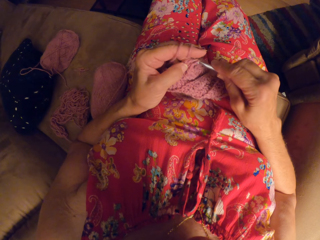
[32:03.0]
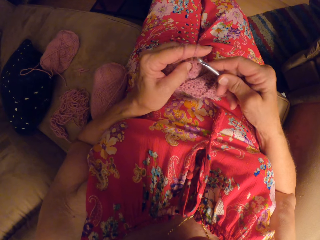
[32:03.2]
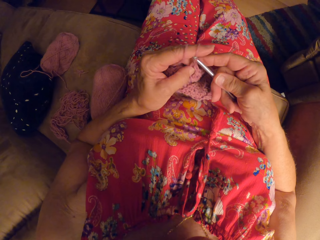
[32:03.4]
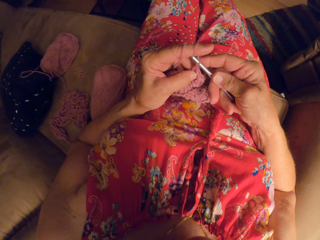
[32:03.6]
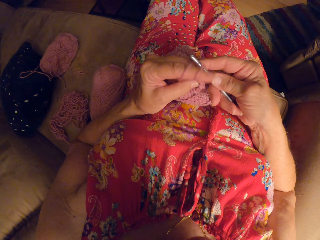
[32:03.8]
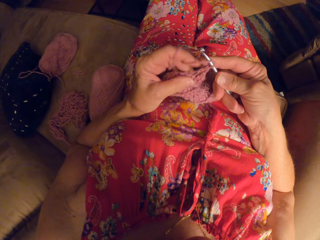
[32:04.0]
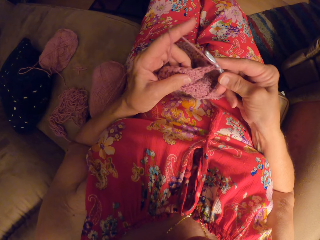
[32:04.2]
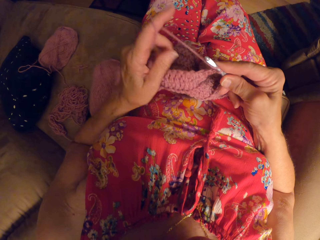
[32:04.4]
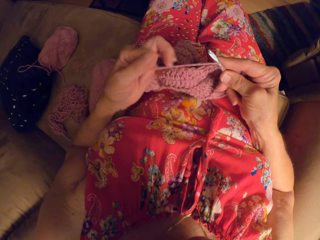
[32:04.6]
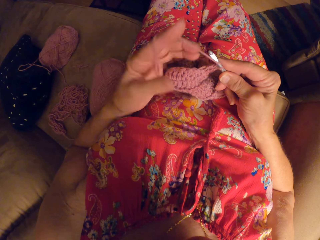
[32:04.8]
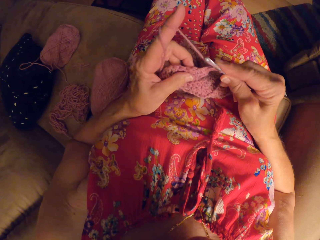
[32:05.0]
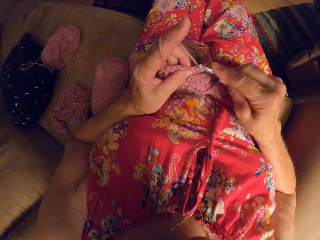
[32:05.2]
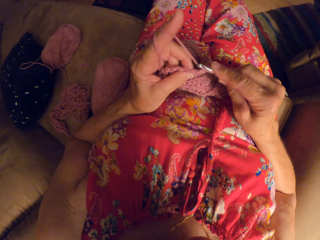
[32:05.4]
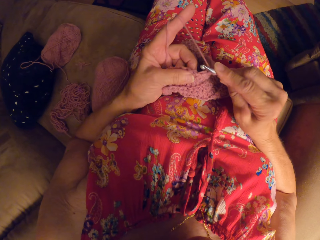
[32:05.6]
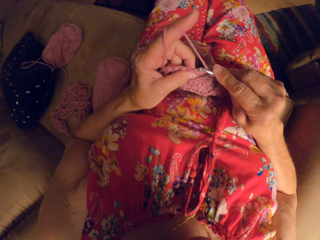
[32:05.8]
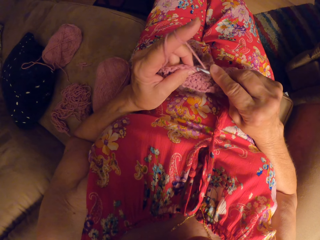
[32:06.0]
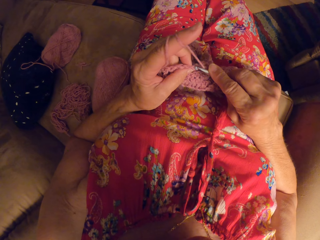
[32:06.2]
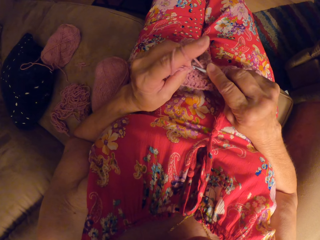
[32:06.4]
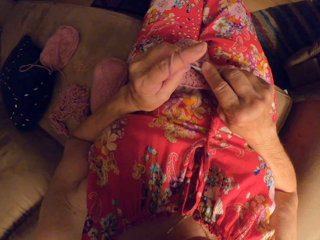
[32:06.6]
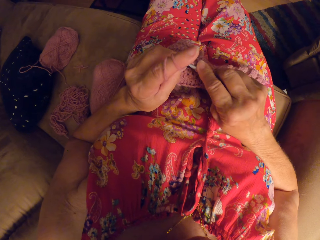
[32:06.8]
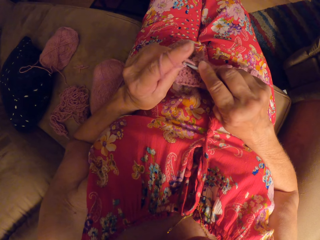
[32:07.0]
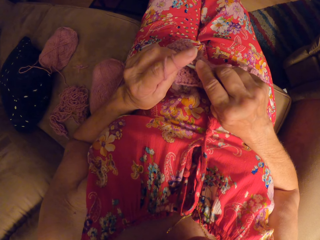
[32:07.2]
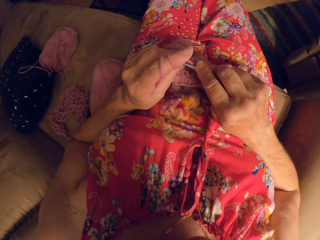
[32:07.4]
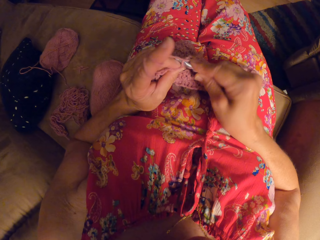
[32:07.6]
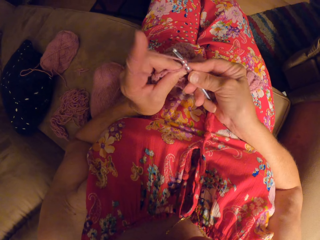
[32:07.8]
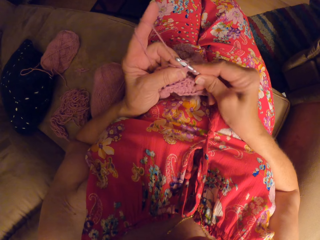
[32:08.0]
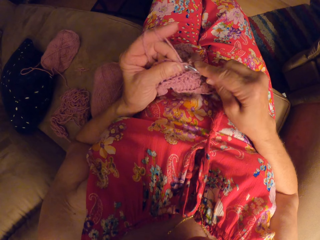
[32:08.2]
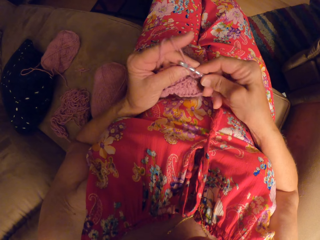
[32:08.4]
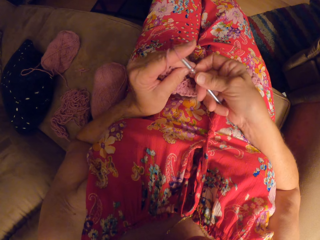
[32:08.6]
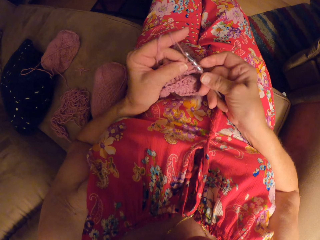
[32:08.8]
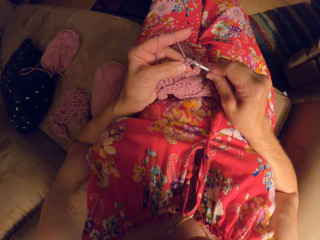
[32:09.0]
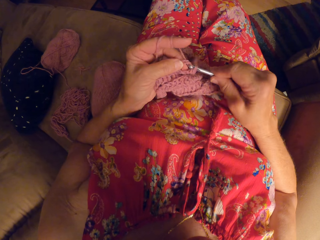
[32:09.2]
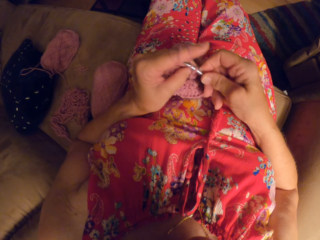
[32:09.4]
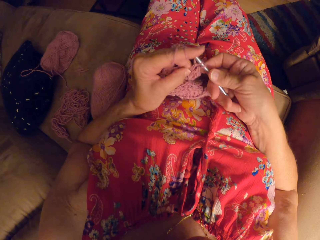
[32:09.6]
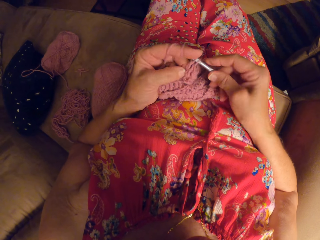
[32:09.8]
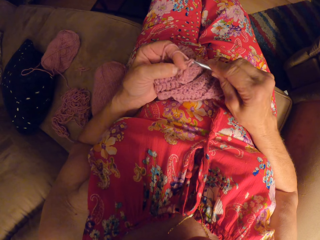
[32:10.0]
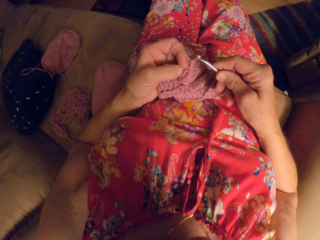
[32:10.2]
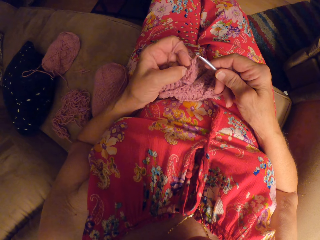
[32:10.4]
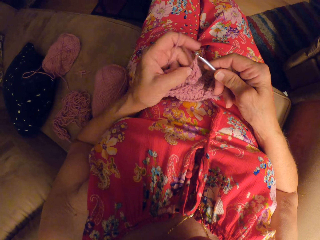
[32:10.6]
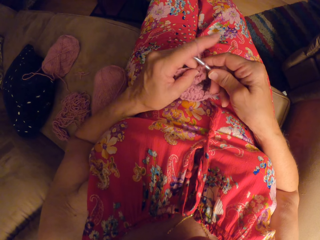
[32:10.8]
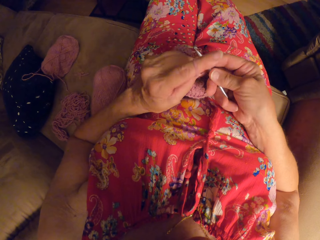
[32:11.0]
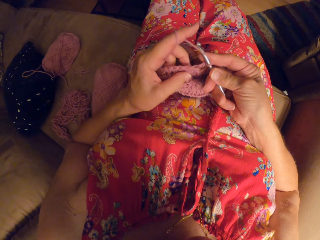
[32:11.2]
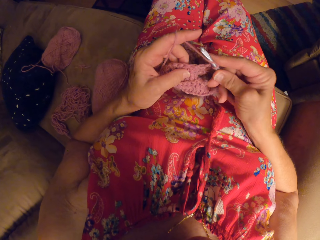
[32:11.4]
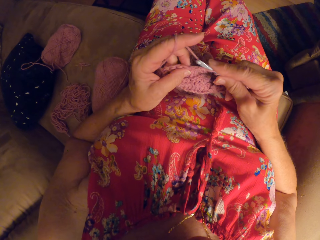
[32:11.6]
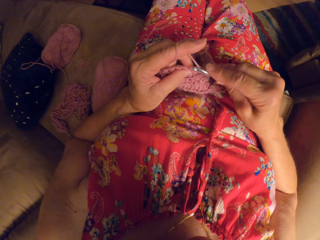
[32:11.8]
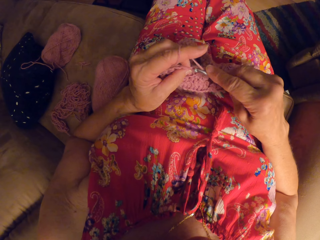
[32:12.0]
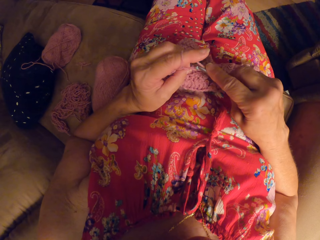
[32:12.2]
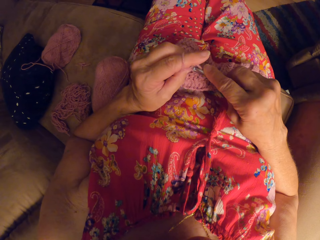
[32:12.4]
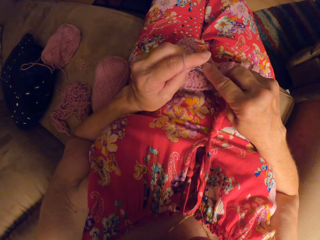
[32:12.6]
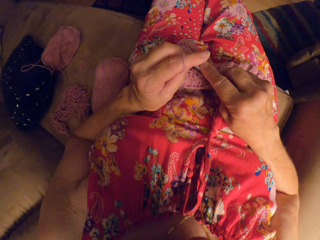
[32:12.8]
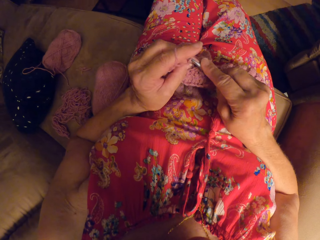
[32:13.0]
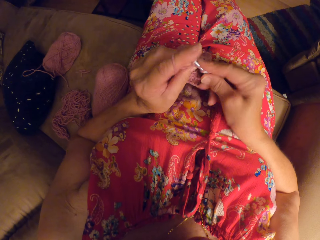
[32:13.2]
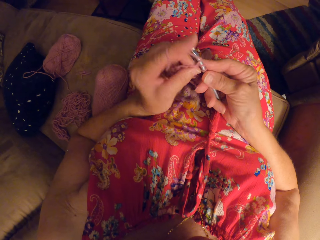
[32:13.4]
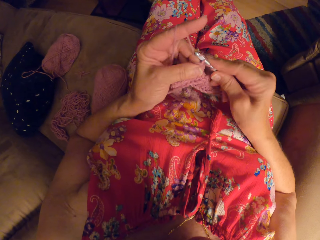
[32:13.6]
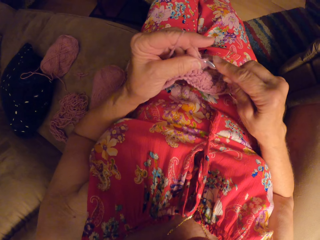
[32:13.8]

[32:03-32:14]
The camera wearer rolls the yarn on her left hand. She crochets with the yarn and the crochet hook.

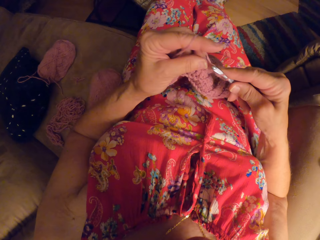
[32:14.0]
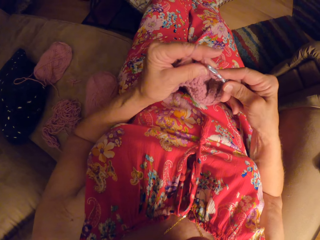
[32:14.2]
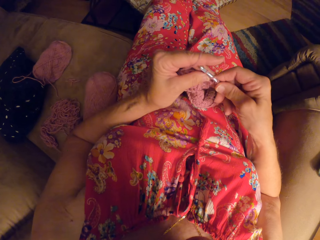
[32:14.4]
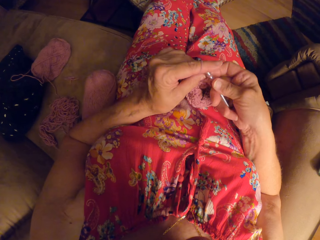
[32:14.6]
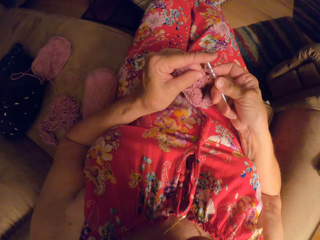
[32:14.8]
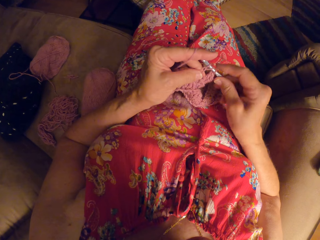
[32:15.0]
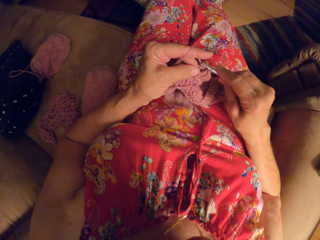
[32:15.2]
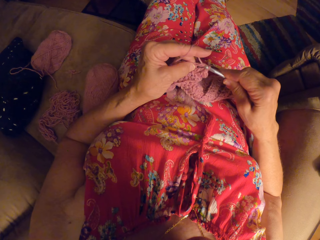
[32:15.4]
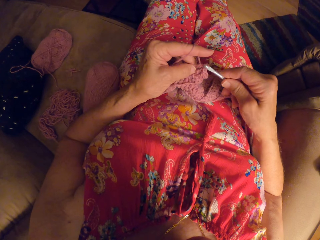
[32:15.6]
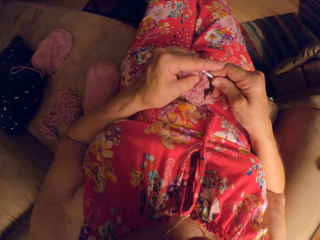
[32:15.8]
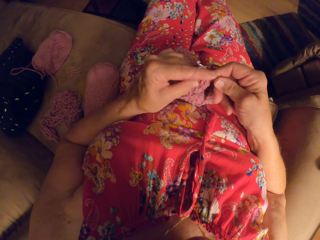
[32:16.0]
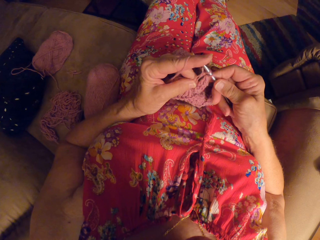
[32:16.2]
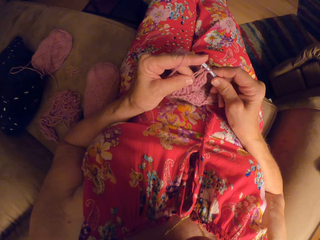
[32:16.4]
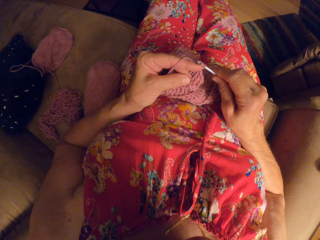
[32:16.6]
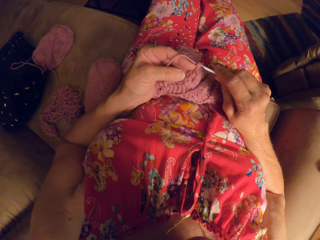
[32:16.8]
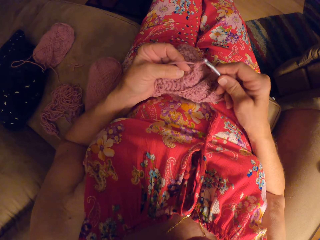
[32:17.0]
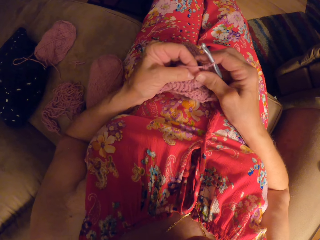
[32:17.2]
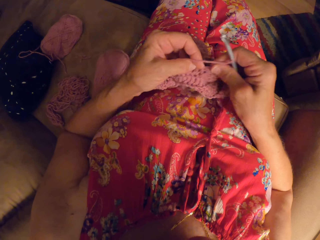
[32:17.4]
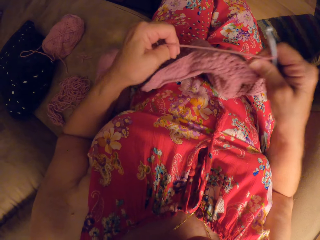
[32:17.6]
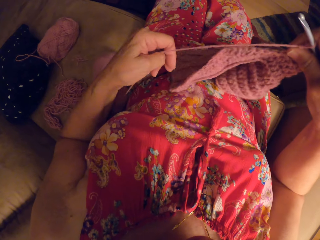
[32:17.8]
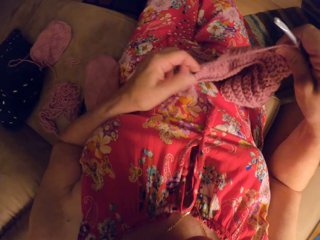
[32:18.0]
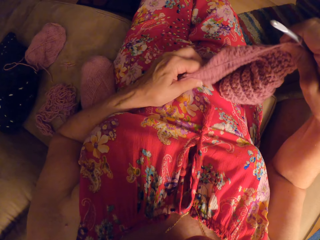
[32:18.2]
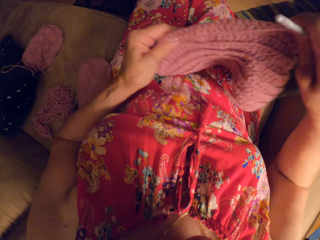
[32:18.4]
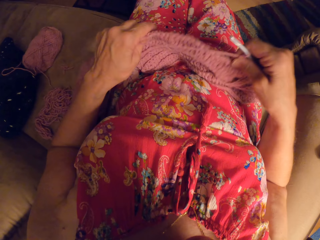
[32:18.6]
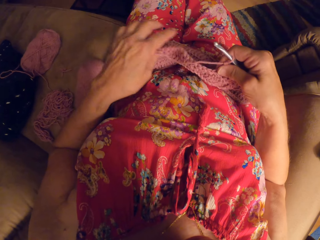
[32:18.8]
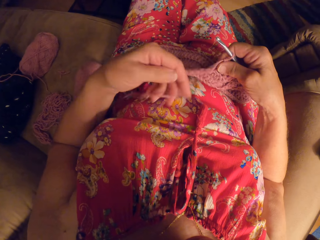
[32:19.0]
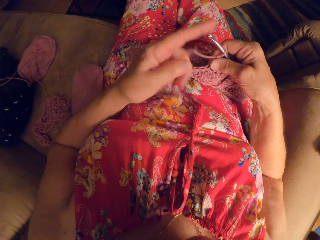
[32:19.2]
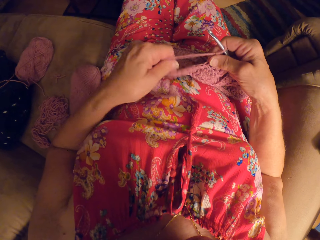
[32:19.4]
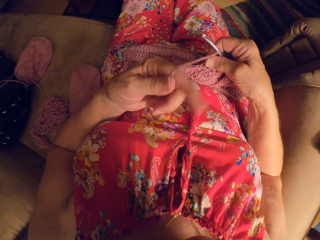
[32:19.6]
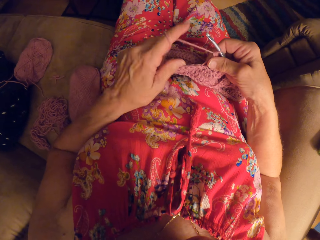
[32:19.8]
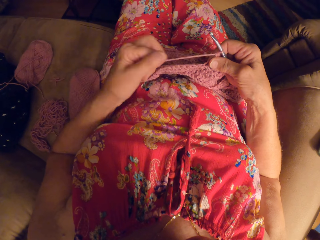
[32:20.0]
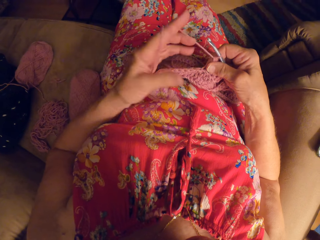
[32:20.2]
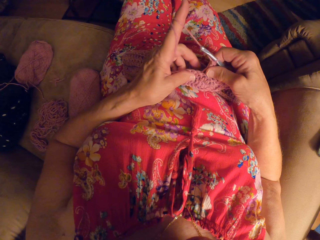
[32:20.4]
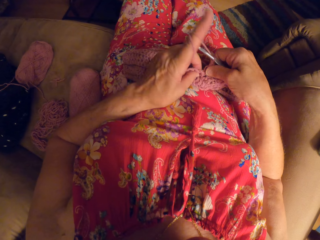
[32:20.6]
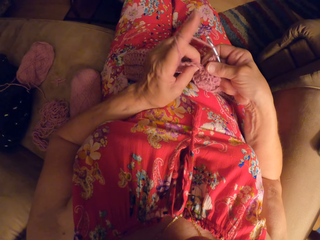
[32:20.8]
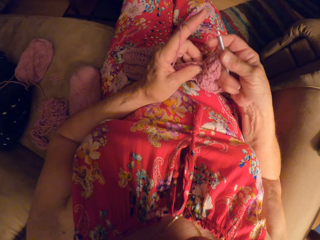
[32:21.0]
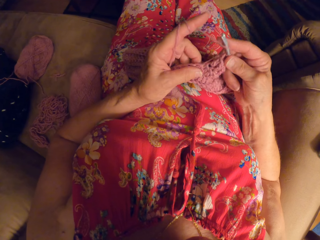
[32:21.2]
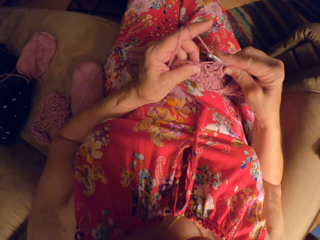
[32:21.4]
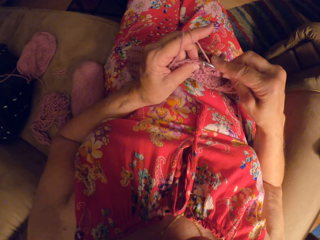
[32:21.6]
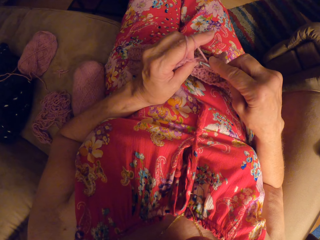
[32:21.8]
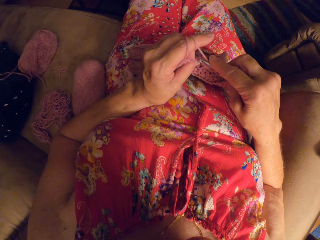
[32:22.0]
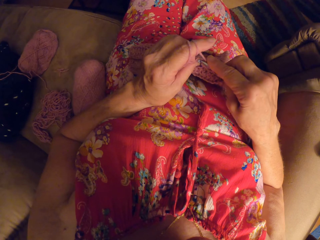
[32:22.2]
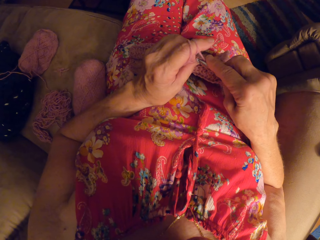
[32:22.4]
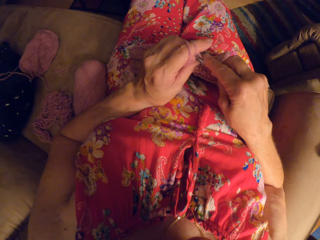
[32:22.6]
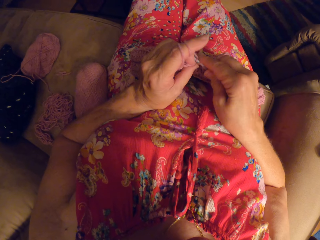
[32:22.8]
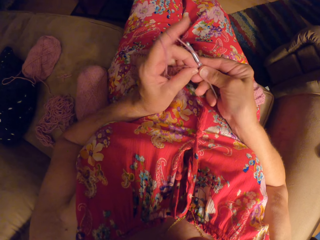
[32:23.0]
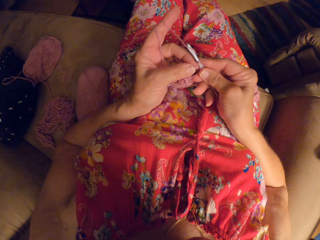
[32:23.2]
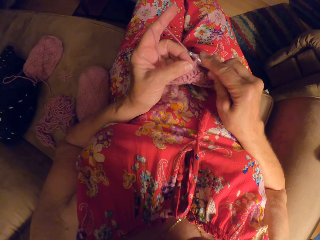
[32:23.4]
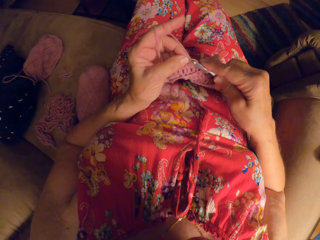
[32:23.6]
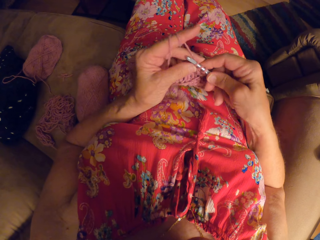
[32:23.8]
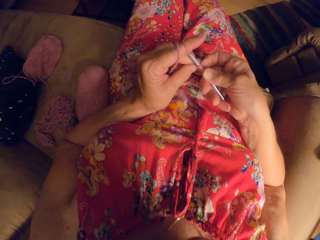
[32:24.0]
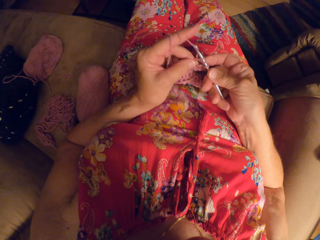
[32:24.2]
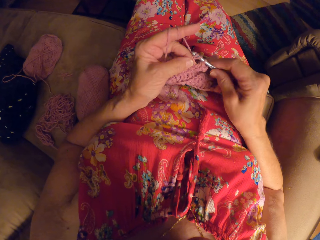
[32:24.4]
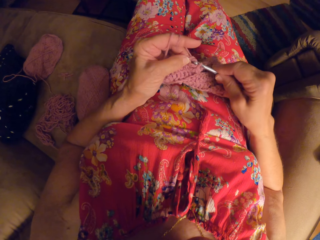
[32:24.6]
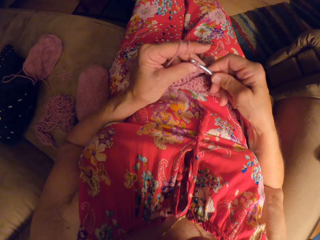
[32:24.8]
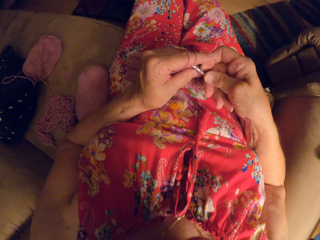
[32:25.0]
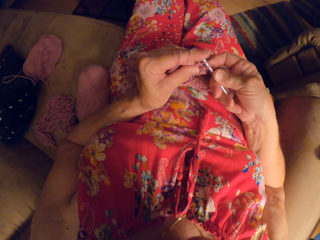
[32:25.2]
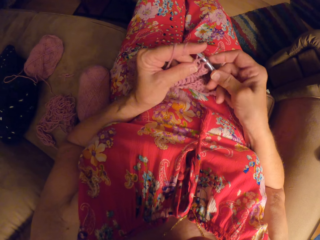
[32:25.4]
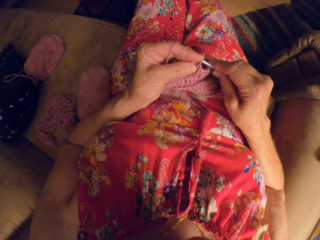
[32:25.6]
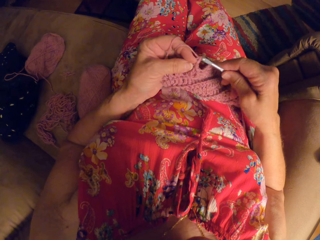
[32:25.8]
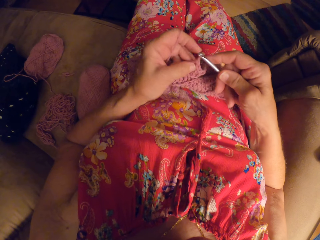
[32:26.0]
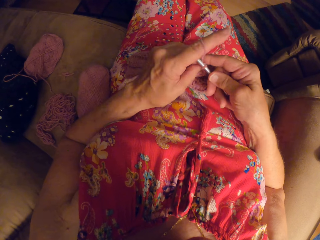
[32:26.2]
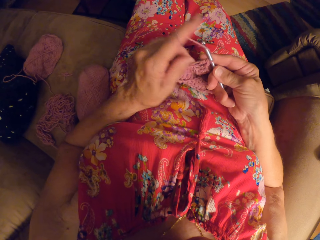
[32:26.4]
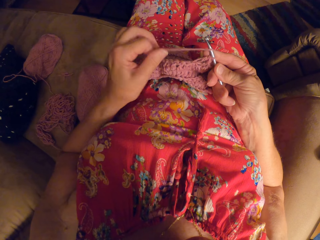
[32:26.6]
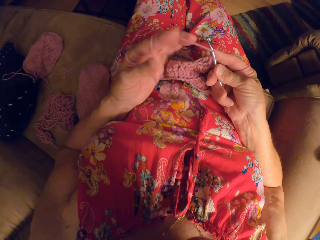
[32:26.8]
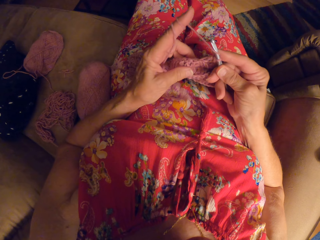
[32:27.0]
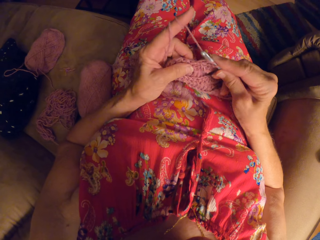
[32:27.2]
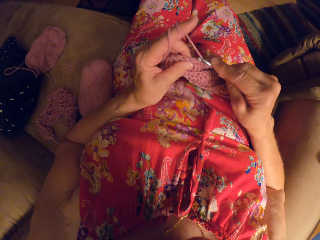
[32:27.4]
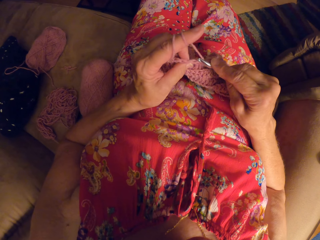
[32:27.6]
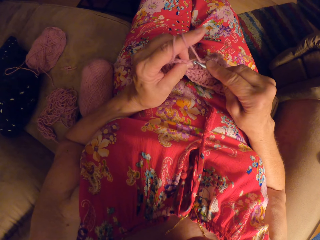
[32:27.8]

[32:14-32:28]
The camera wearer adjusts the crochet on her body. She stretches the fabric and rolls the thread or yarn on her finger, on her left hand. She crochets with the yarn and the crochet hook. She rolls the yarn on her left hand.
